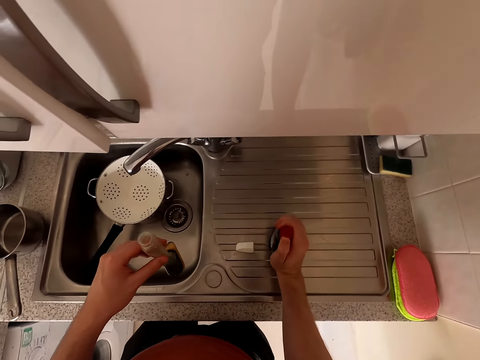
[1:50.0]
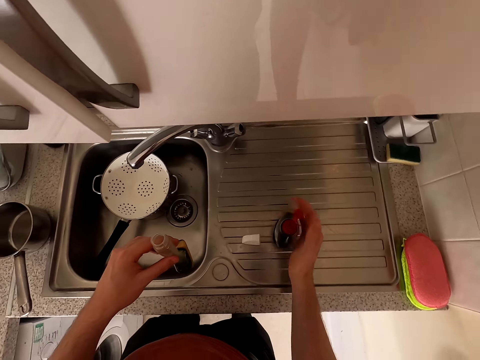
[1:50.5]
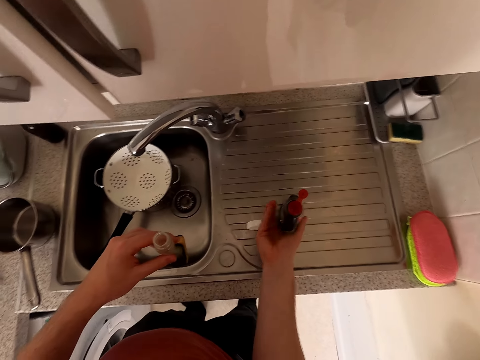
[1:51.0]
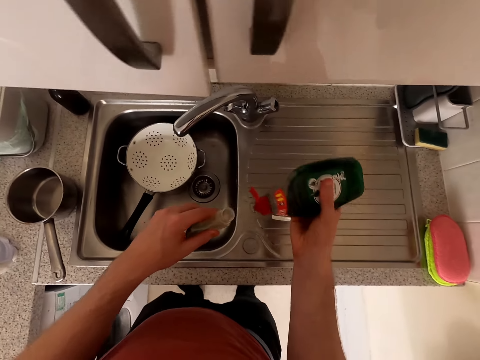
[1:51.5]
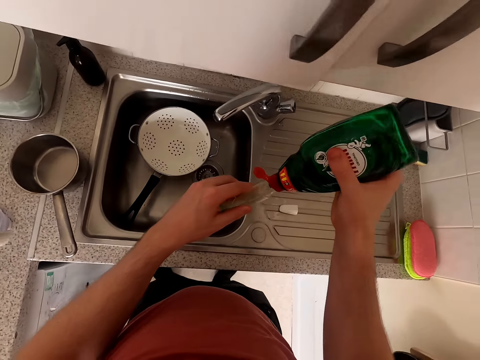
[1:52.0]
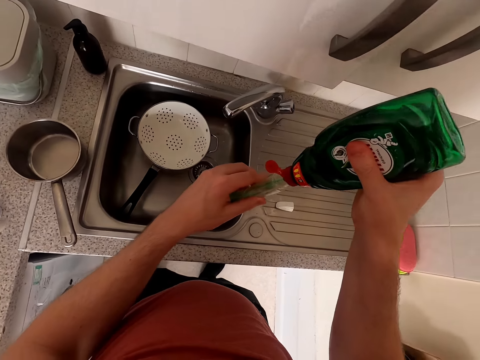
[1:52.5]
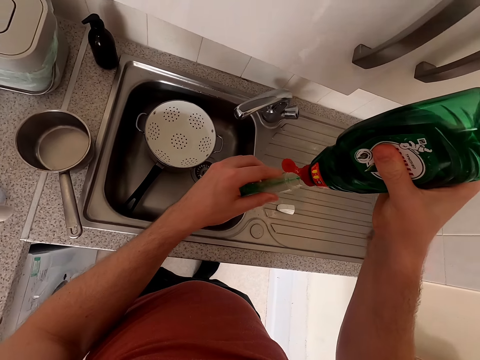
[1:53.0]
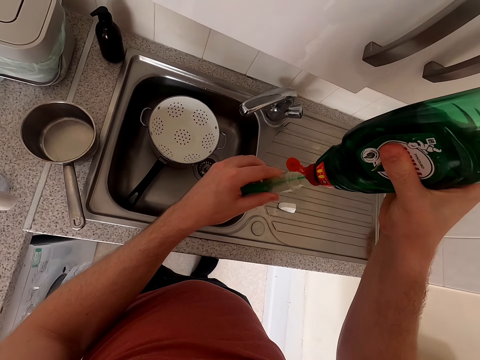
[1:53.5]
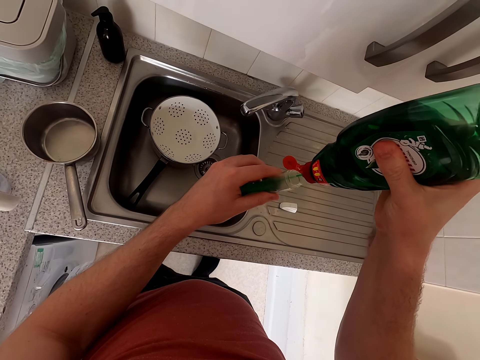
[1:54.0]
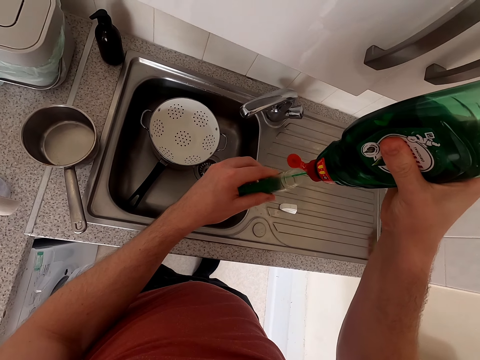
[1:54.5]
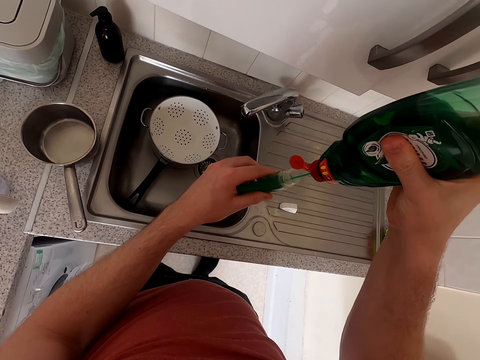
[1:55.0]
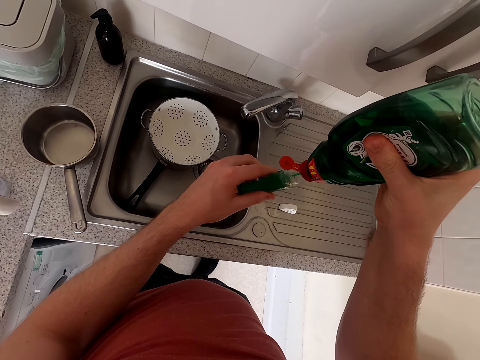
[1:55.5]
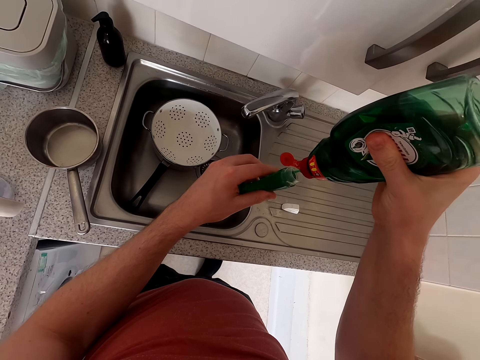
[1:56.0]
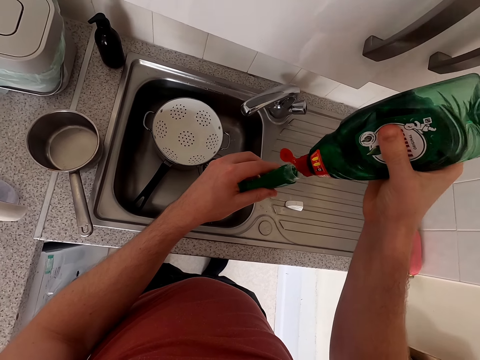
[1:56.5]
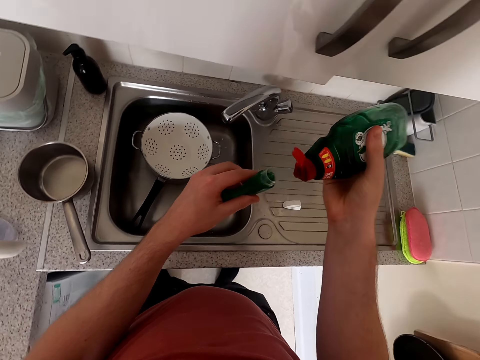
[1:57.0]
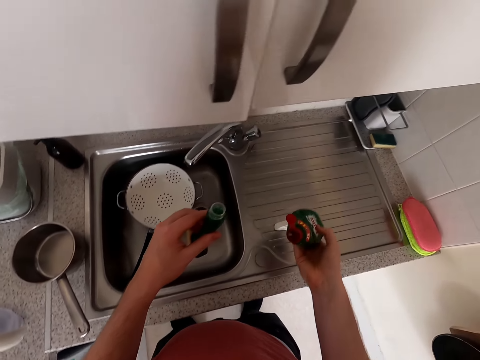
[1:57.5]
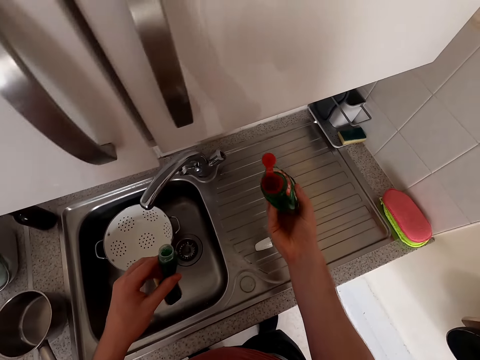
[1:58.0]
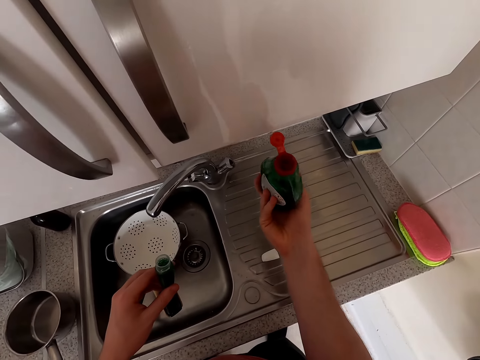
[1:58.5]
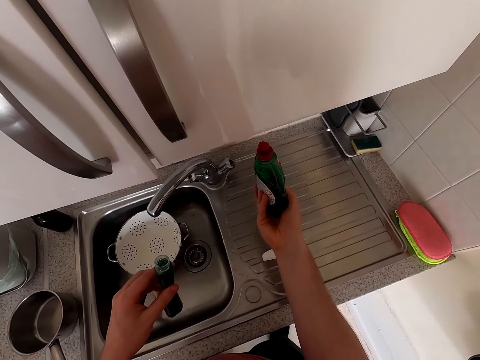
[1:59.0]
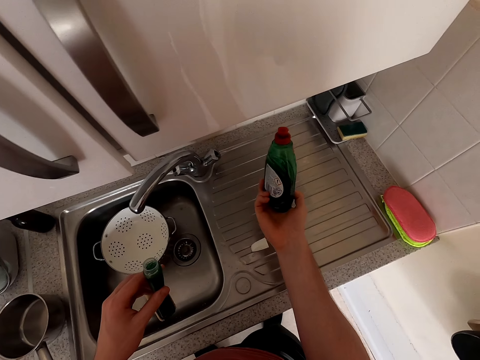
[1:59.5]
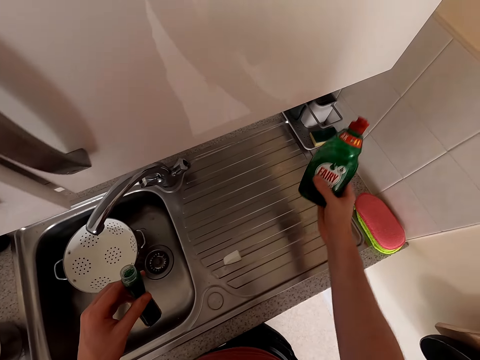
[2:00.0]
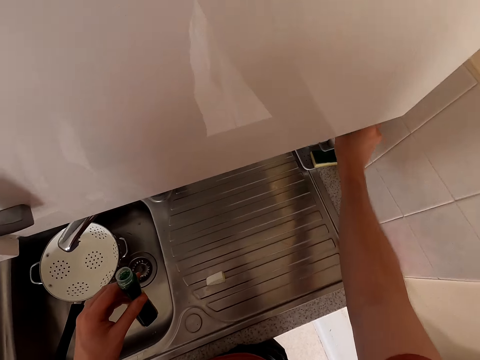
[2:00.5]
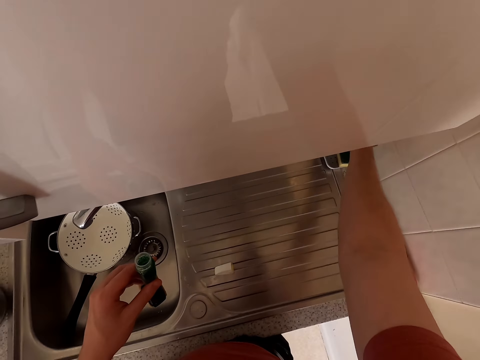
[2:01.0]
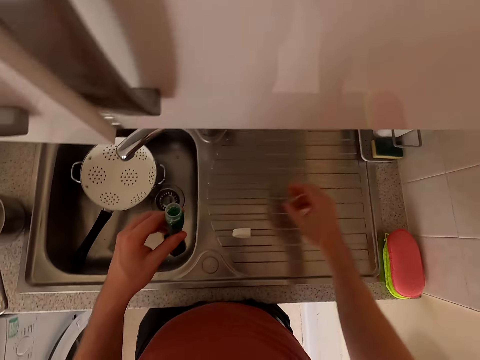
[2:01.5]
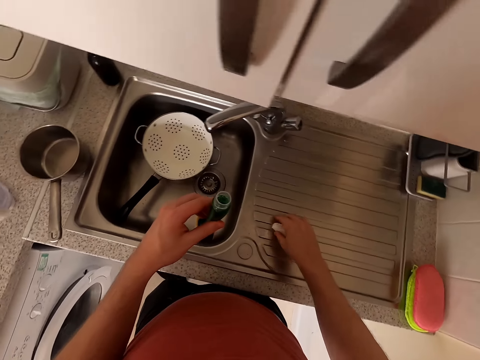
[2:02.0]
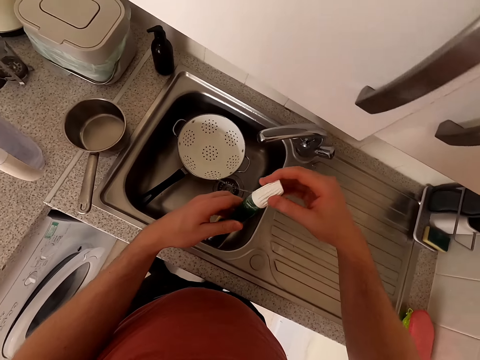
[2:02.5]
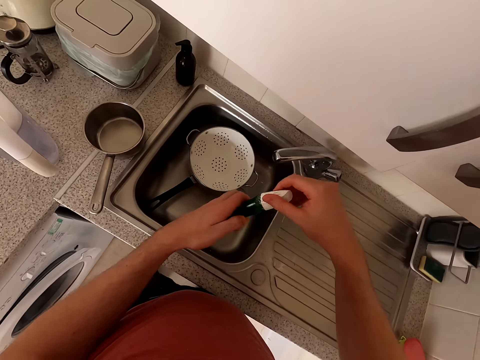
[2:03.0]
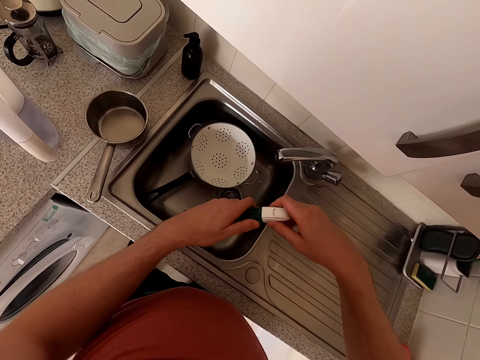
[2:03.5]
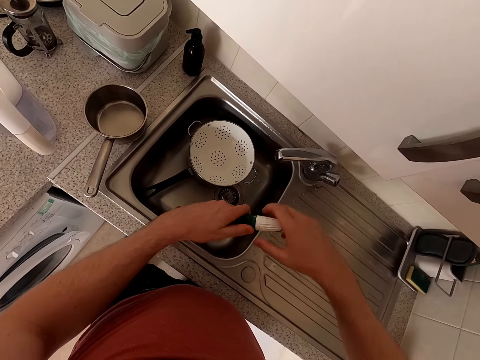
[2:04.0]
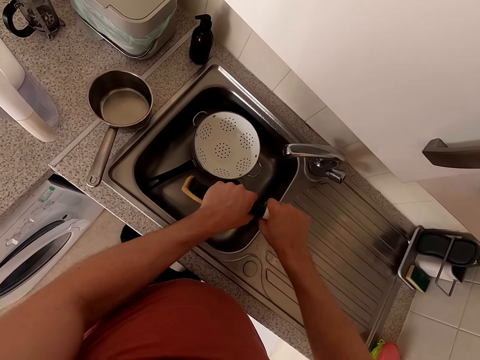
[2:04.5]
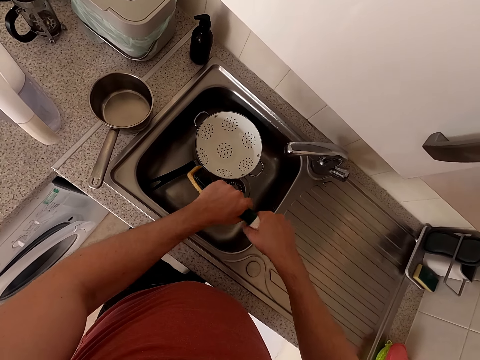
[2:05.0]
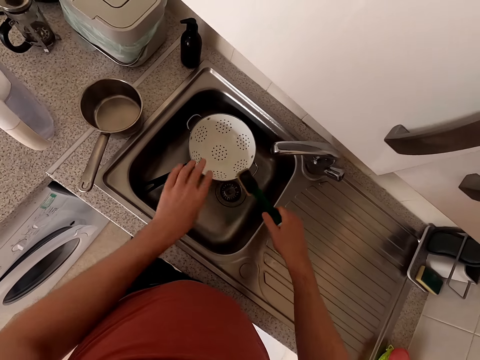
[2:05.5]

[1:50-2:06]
The camera wearer opens the lid. They pick up a detergent. They pour the detergent in the bottle. They put the soap in the dish scrubber tube. They place the detergent beside the sink. They put the bottle soap in storage. They take the lid and close the lid.

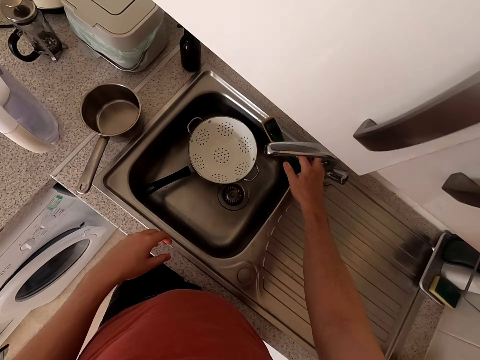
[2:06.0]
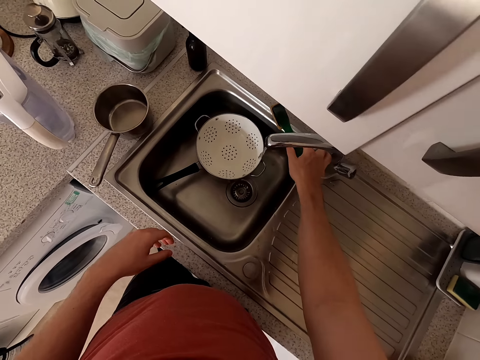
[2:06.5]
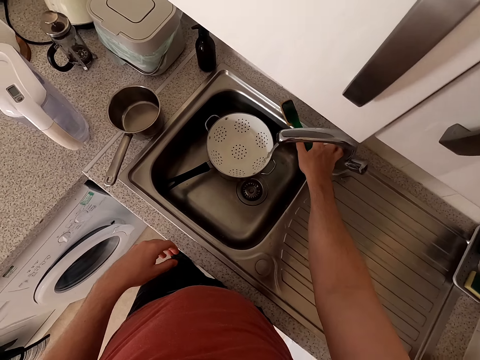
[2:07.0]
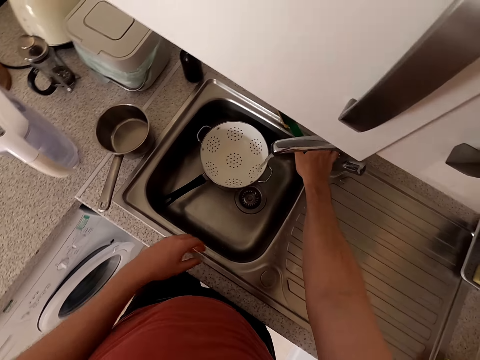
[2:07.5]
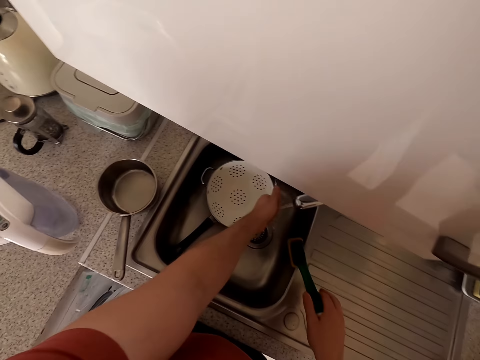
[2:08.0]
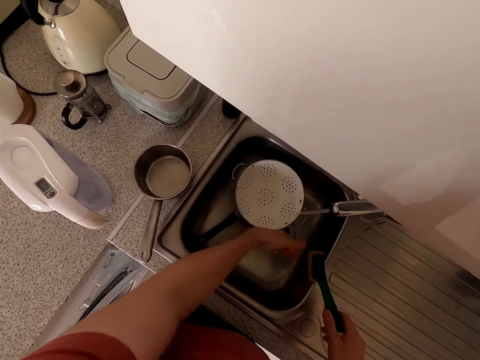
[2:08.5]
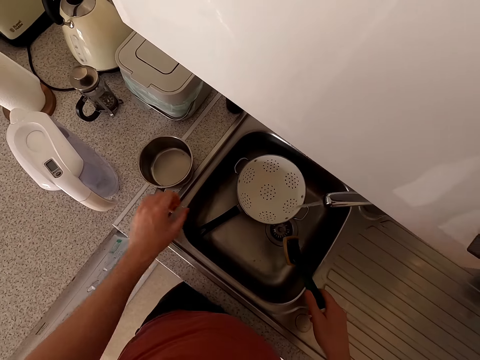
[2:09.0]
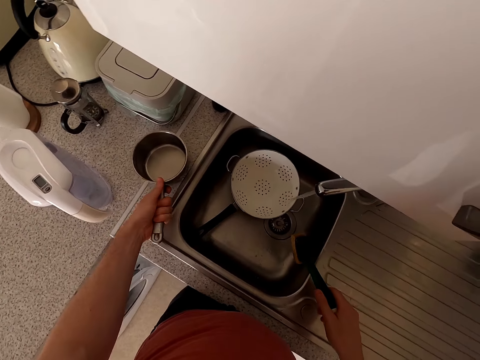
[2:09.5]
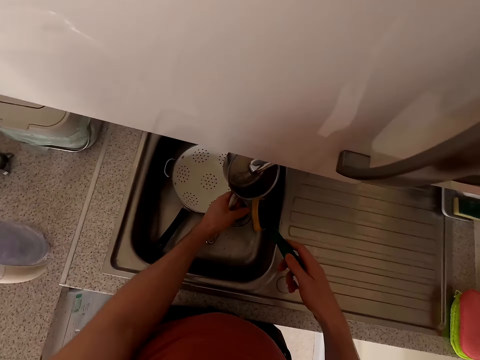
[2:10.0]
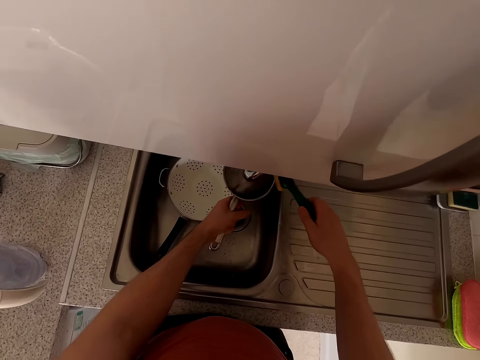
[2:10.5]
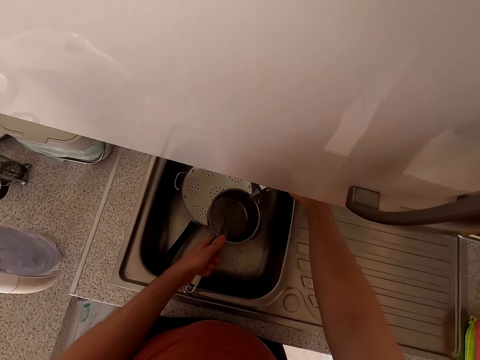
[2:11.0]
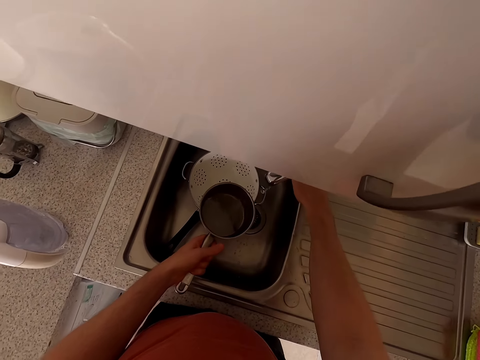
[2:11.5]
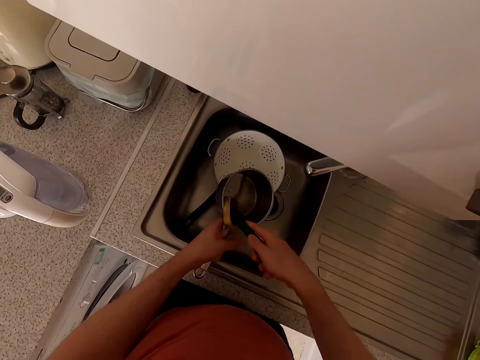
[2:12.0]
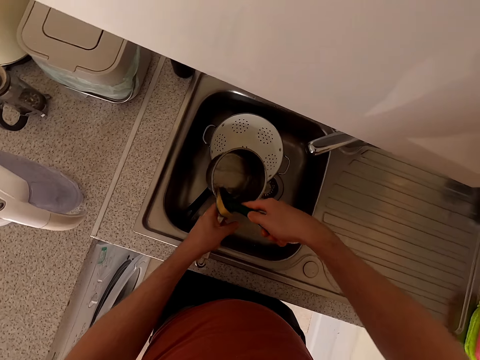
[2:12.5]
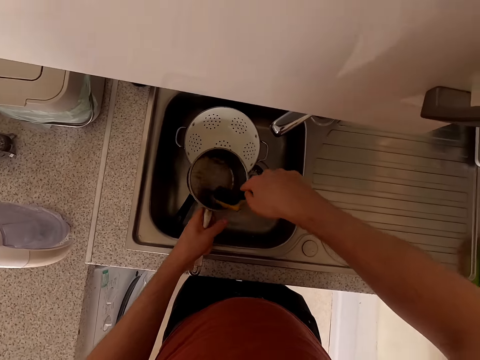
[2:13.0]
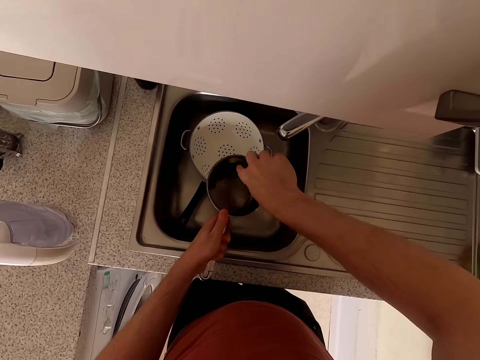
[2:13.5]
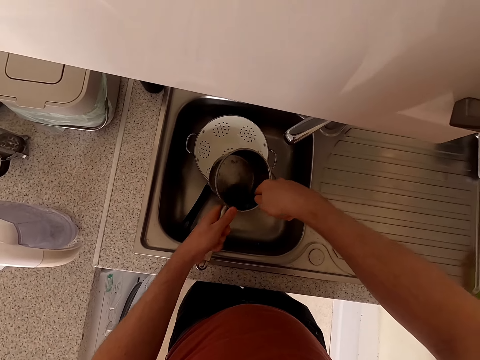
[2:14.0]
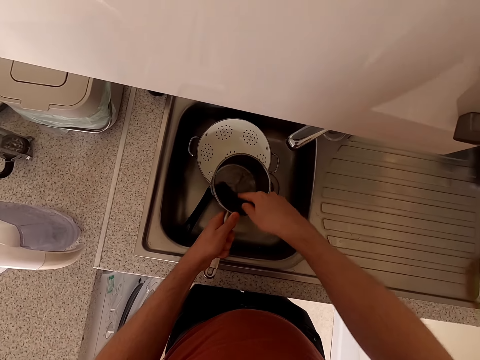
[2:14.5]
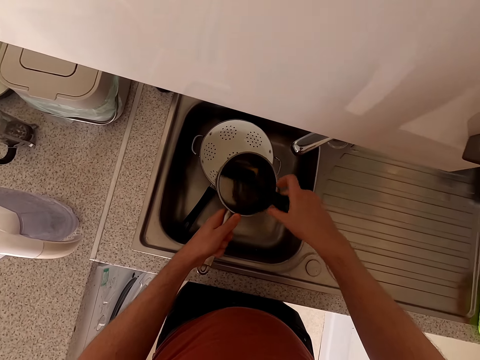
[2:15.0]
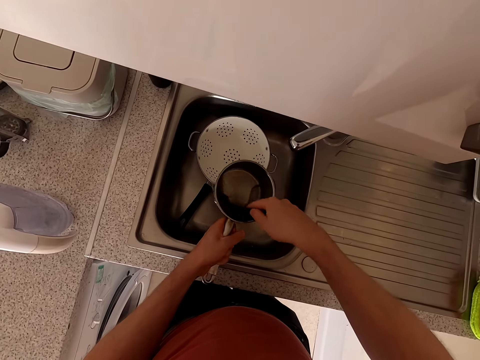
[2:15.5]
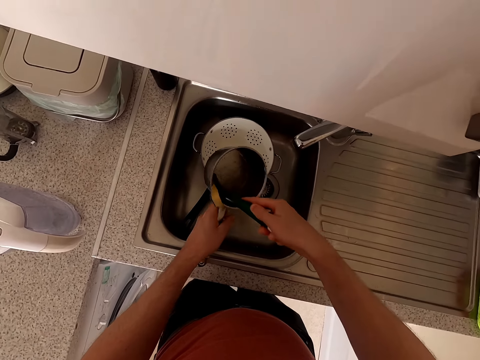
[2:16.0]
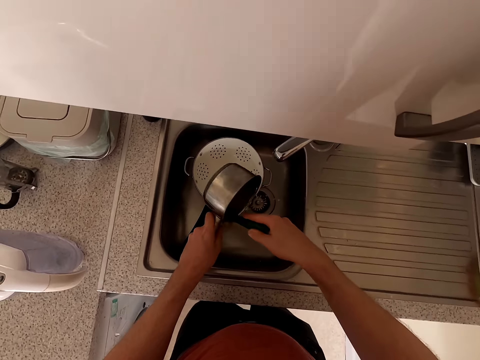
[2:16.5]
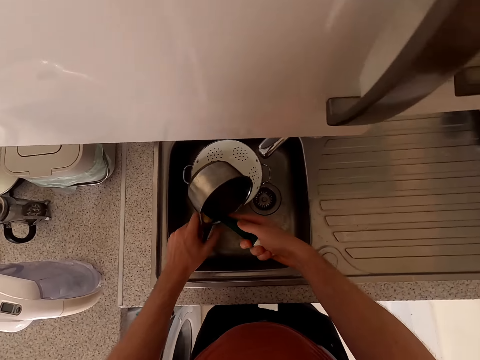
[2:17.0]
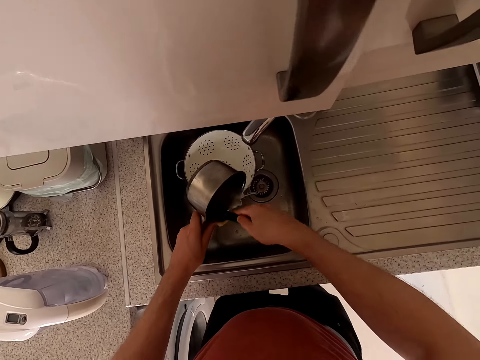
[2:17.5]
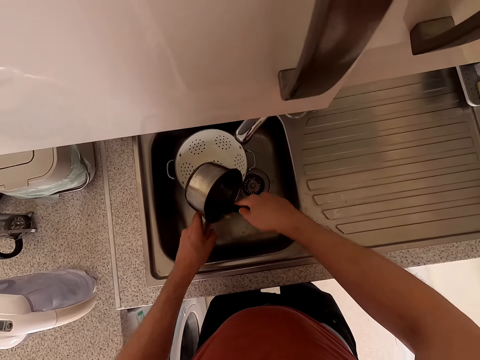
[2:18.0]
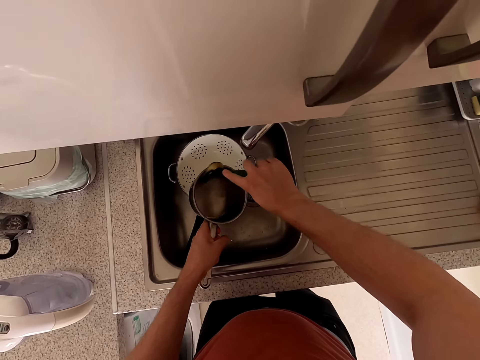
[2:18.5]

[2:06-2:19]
The camera wearer places the cleaning brush beside the sink. She opens the tap. She washes her hand. She takes the cooking pot. She scrubs the cooking pot.
